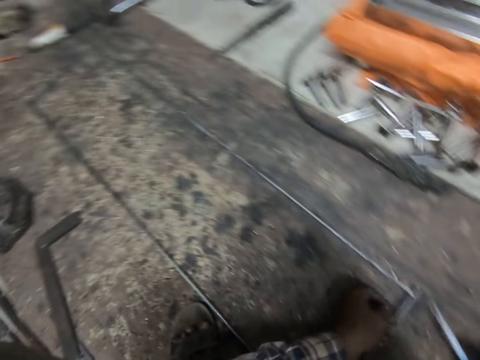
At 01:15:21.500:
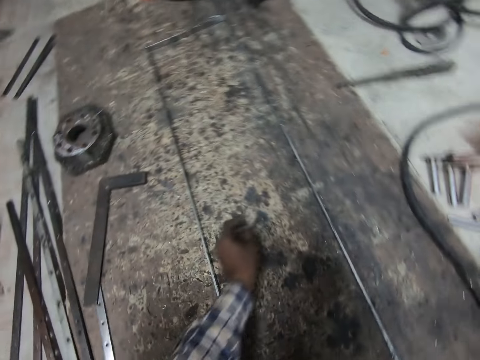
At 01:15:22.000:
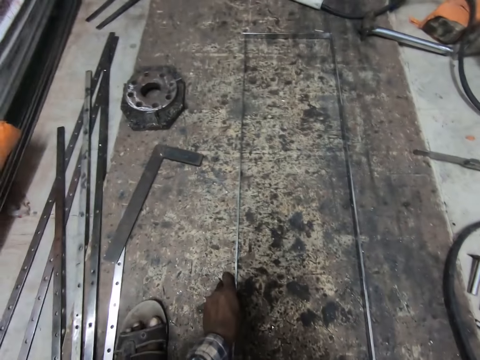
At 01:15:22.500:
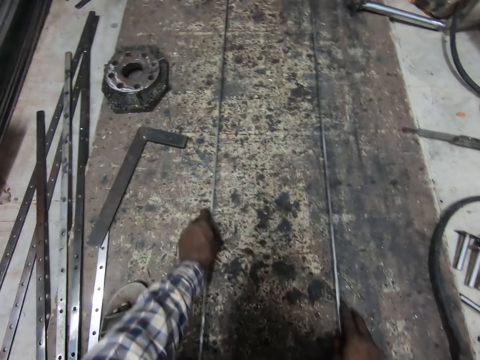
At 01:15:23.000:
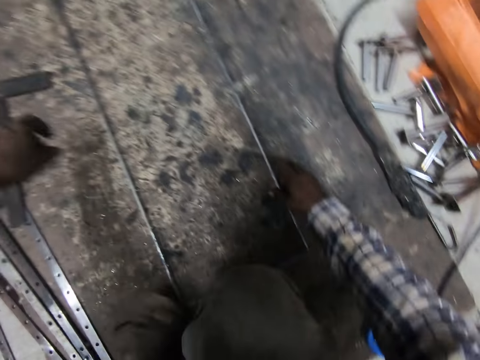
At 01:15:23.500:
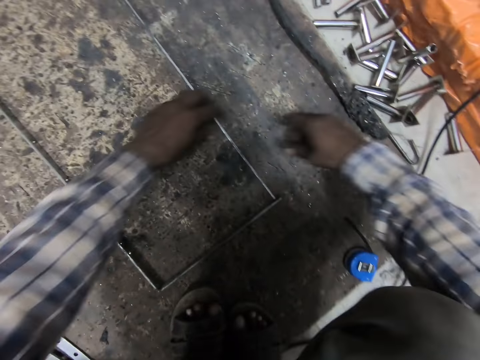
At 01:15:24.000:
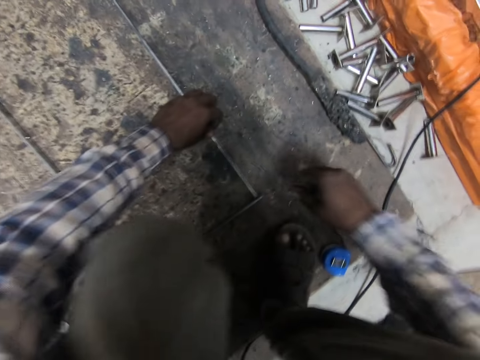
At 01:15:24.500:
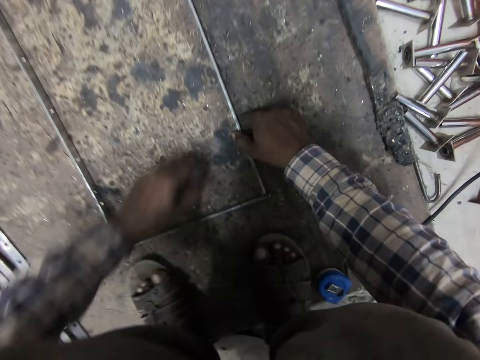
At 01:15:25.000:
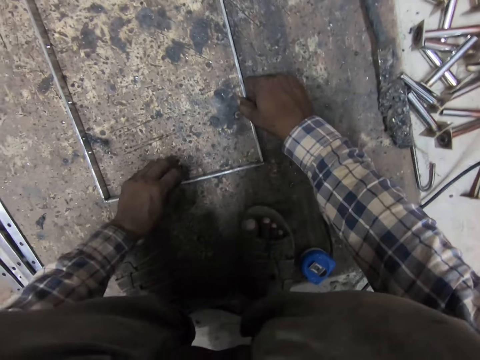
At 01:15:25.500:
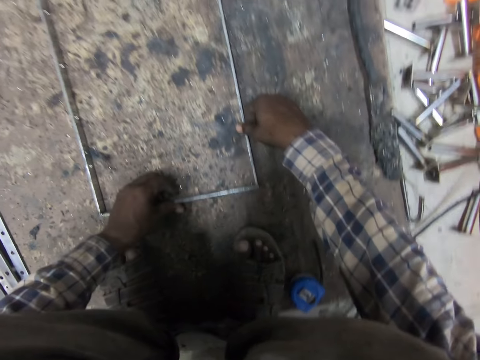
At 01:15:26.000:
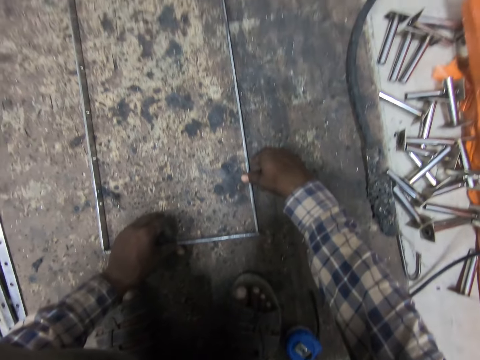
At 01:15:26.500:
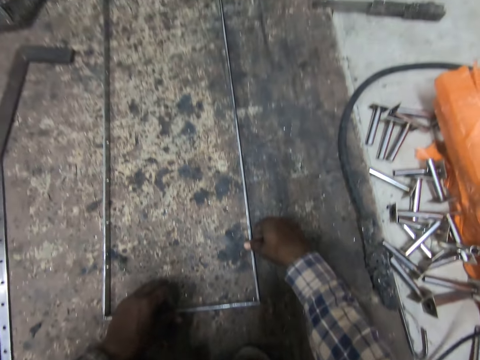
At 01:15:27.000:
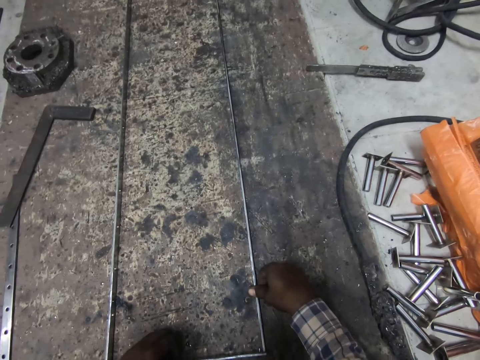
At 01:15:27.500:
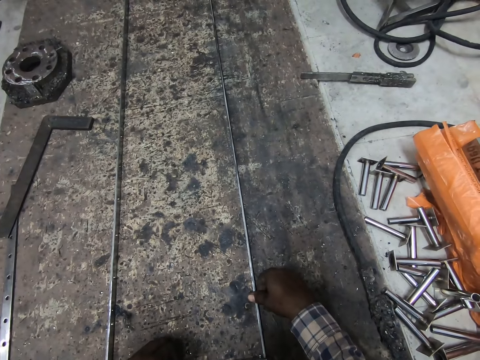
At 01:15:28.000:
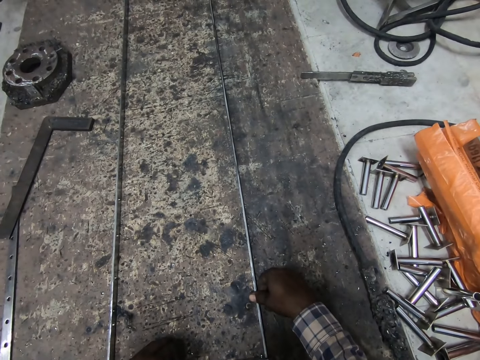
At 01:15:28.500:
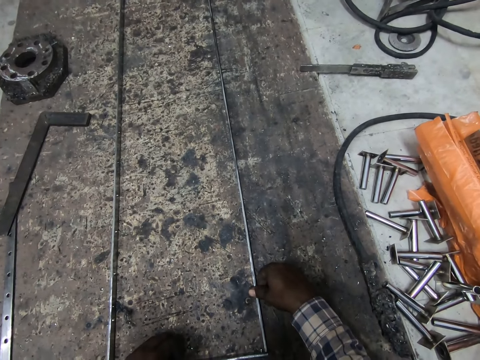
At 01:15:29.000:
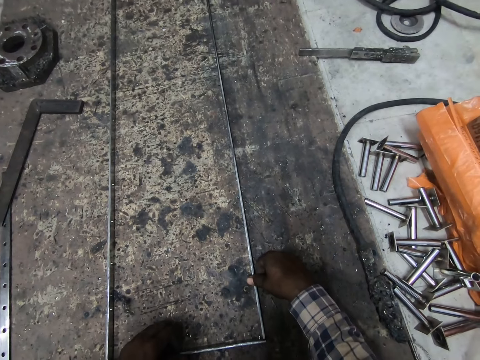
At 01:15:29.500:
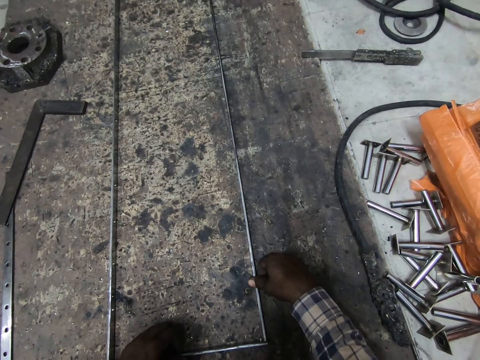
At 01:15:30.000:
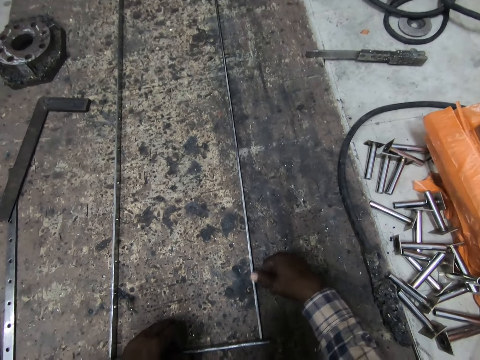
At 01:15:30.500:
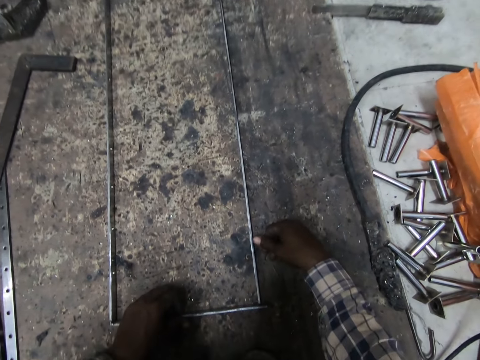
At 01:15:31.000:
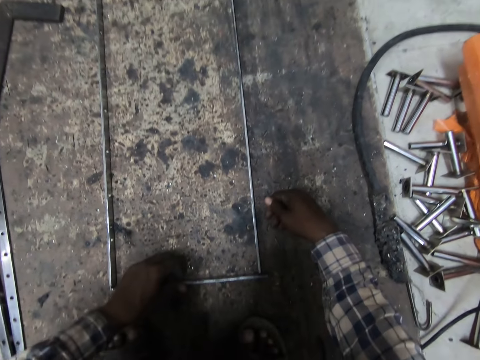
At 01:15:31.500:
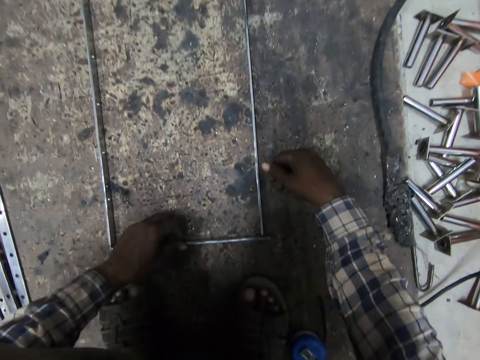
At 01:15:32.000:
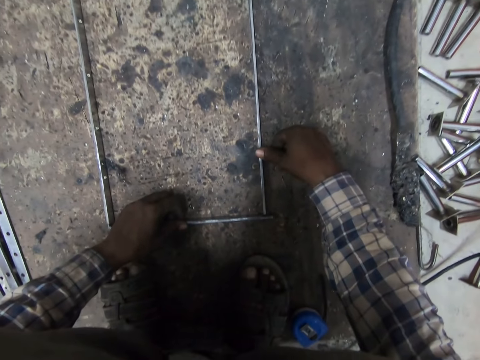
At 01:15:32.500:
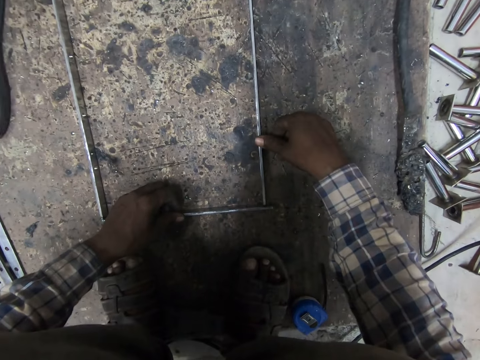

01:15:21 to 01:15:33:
The camera wearer holds the tape measure. They adjust the welded metals or metal structure on the wooden slab. They hold the metal structure. They hold the metal structure. They look at the metal structure.

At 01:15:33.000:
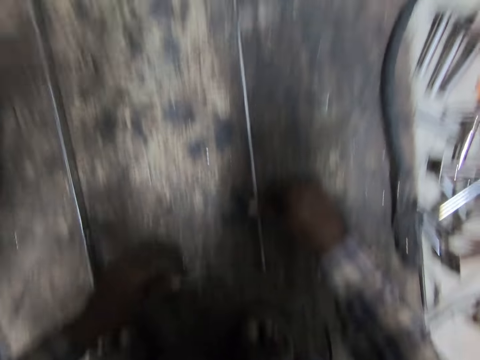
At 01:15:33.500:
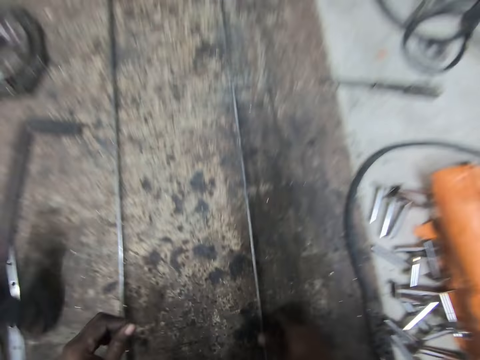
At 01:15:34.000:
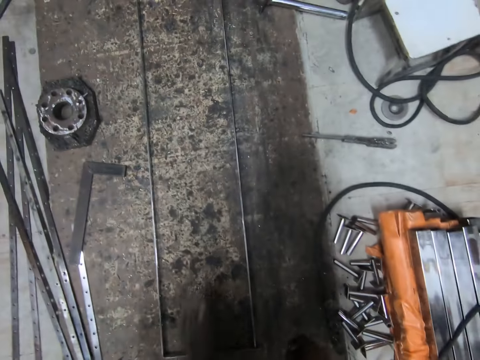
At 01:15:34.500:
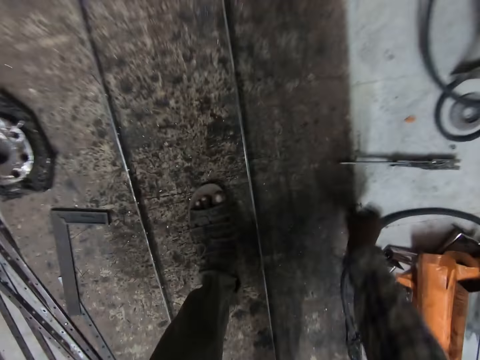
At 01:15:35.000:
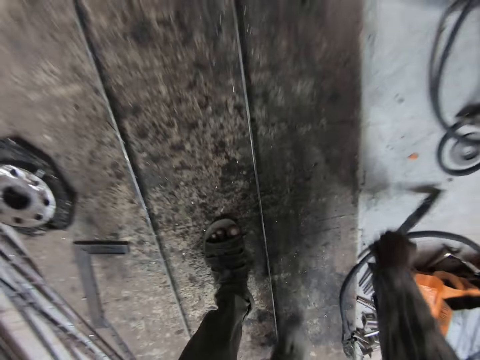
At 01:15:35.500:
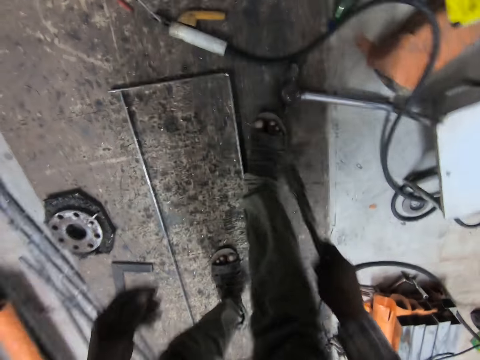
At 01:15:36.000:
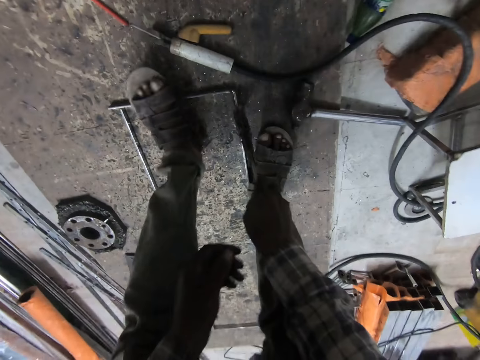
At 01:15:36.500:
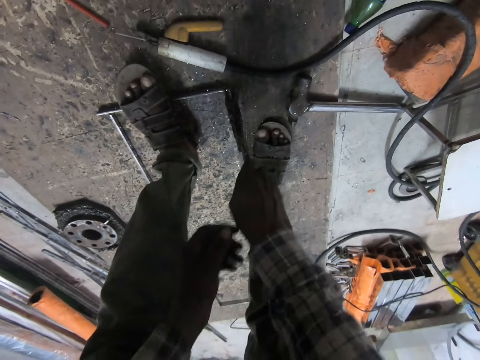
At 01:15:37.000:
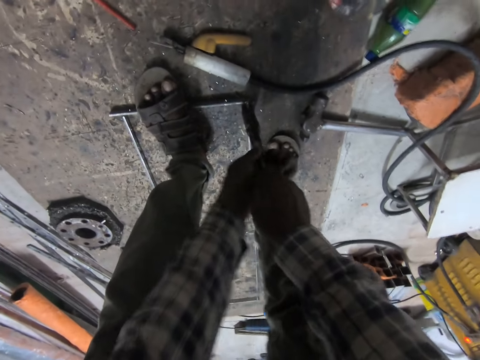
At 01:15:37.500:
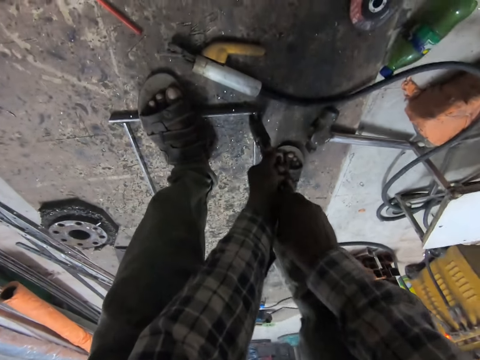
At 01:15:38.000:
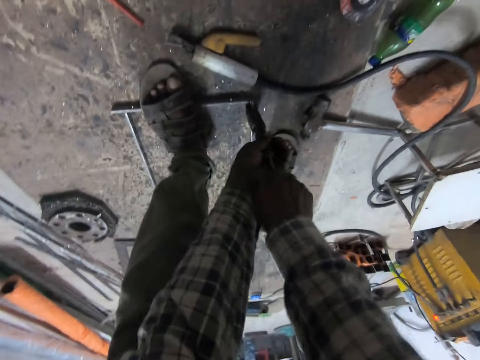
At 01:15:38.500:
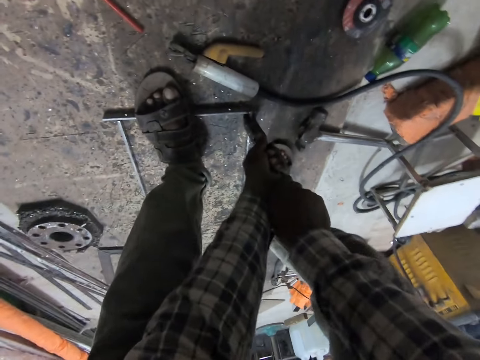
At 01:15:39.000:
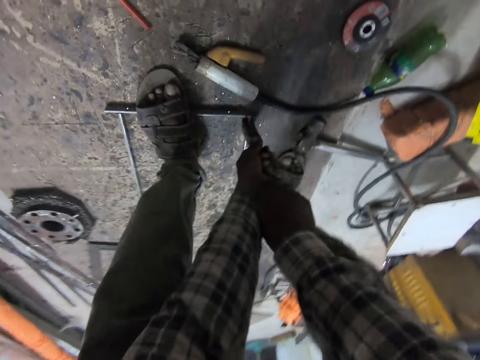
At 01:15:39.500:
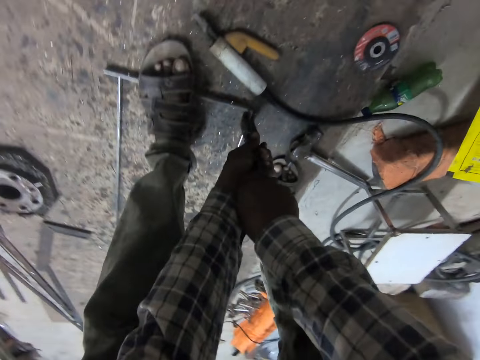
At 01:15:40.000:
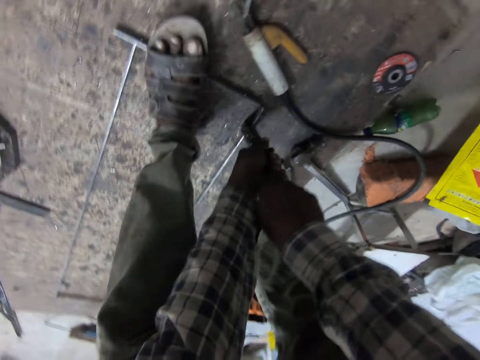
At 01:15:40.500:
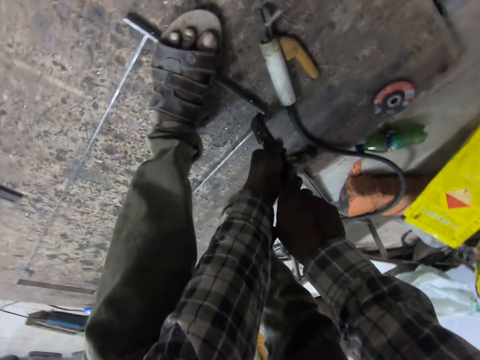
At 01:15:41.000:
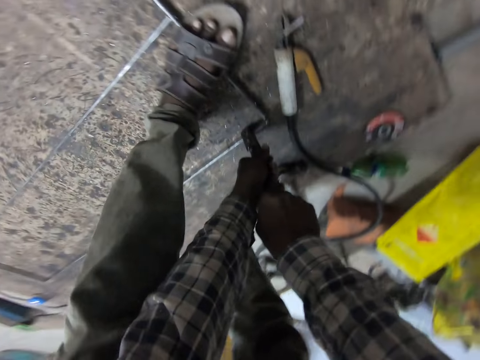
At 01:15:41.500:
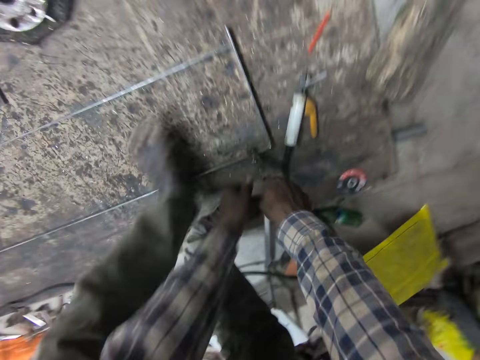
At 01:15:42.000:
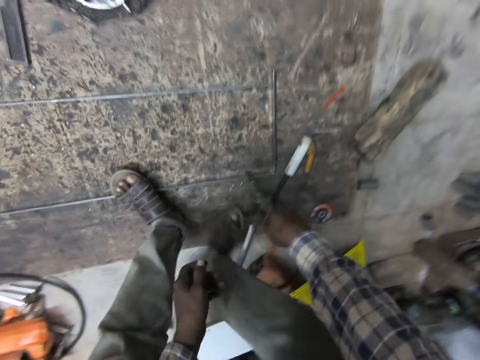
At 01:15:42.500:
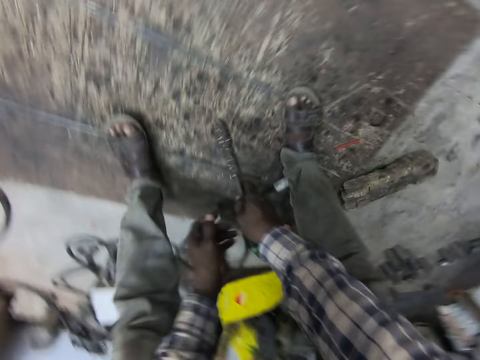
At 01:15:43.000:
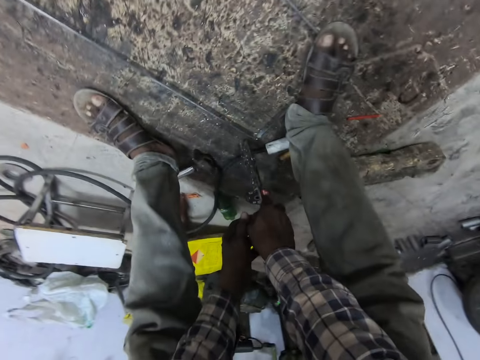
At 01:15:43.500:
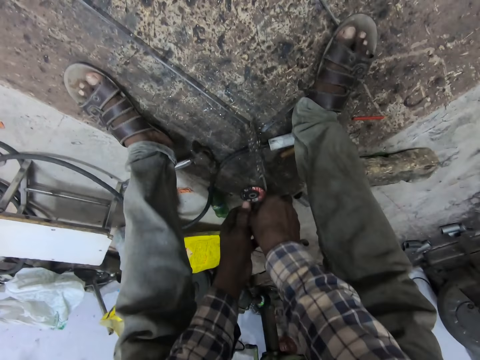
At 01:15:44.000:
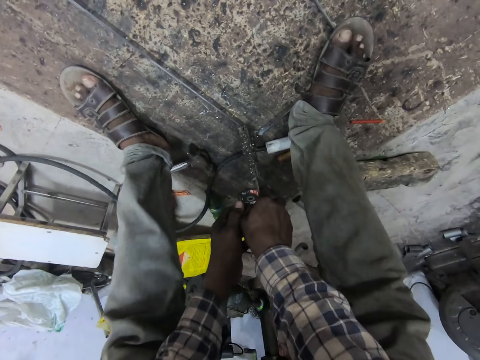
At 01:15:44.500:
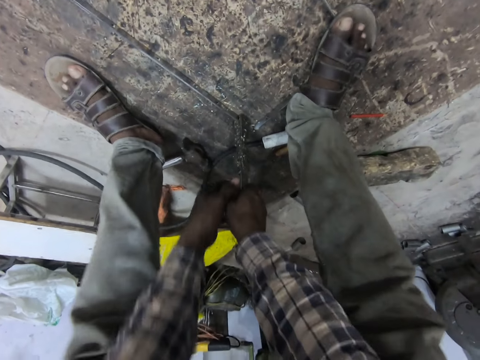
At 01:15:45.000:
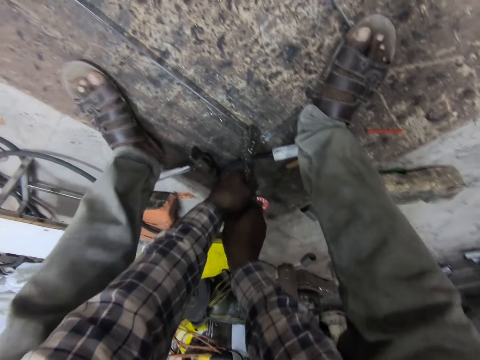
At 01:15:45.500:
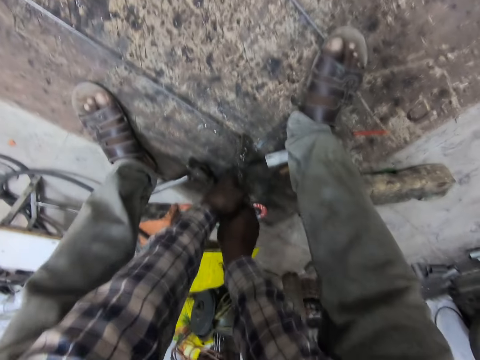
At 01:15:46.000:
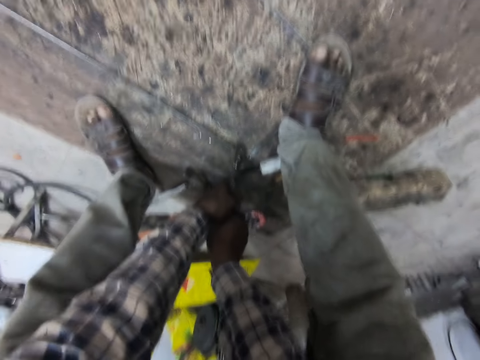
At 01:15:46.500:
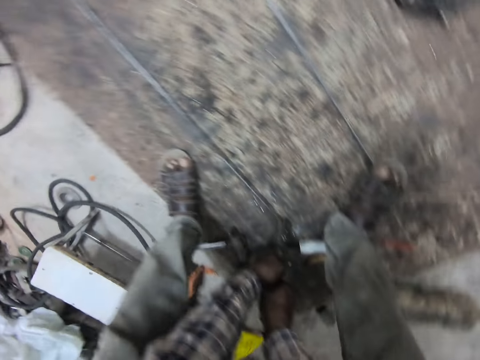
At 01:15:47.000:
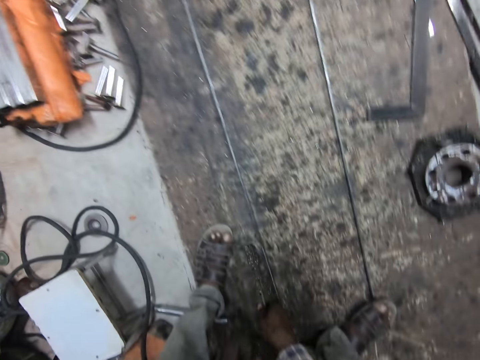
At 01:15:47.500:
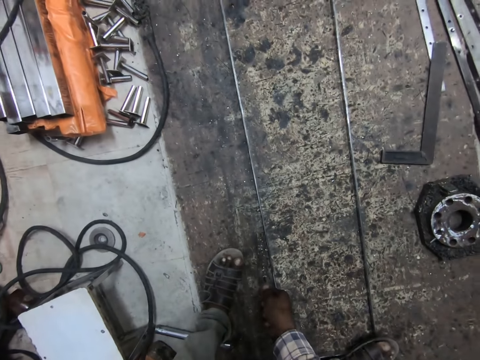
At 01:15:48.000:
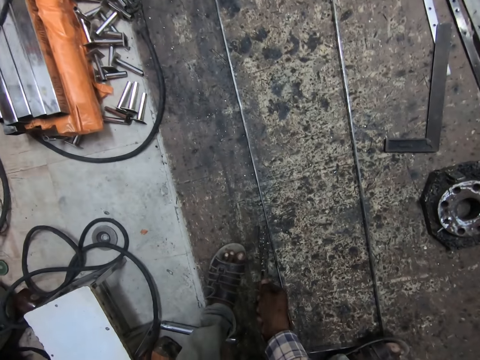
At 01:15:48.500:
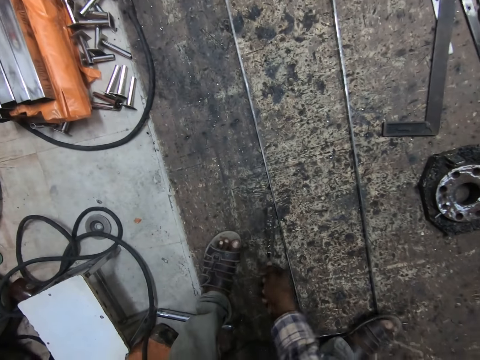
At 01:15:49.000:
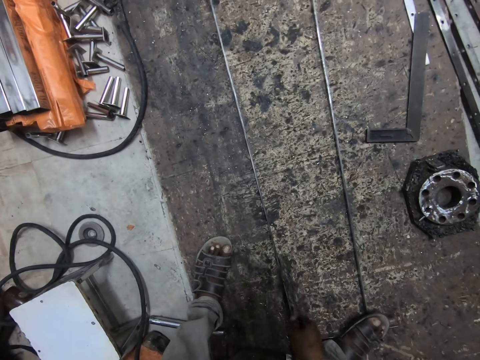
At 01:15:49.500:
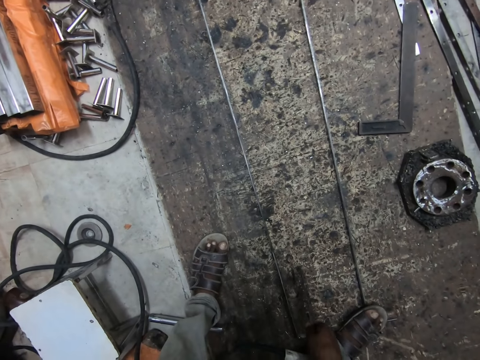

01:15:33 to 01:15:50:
The camera wearer moves a bit forward. He picks a welding chisel or clamp from the wooden slab with his right hand. He holds the clamp. He tightens the welded metal with the welding chisel. He holds the metal structure with the clamp. He turns around holding the clamp. He fixes the metal structure with the clamp. He moves the welded metal with the welding chisel.
